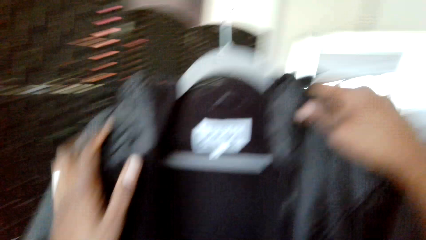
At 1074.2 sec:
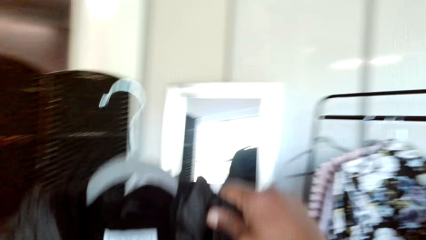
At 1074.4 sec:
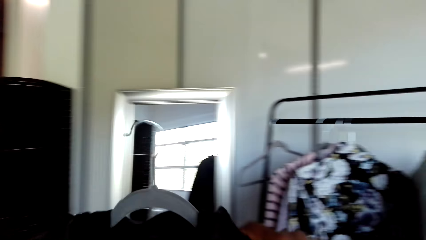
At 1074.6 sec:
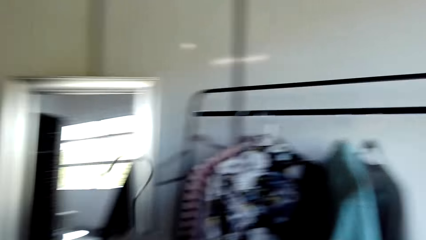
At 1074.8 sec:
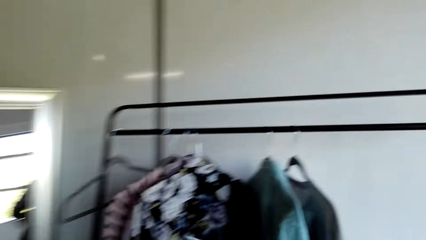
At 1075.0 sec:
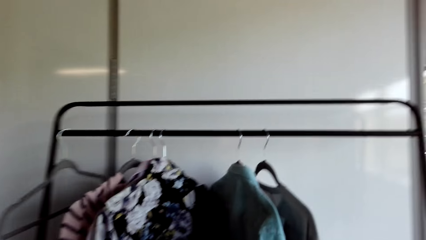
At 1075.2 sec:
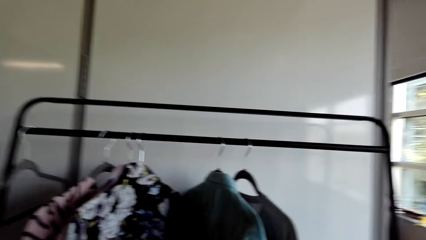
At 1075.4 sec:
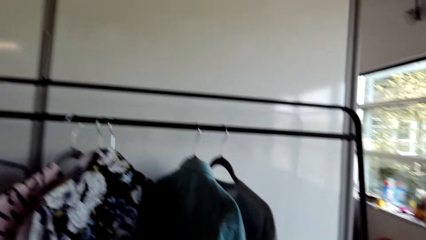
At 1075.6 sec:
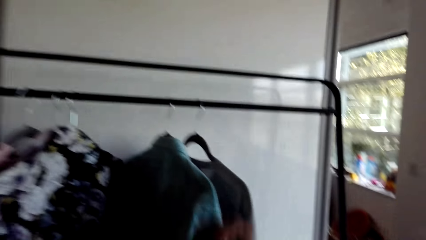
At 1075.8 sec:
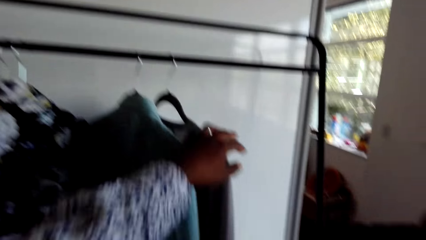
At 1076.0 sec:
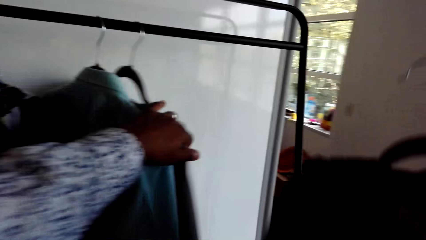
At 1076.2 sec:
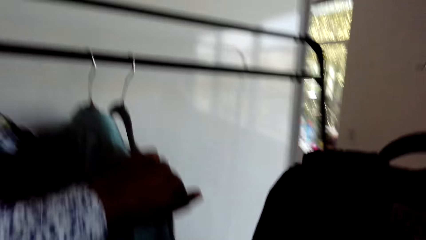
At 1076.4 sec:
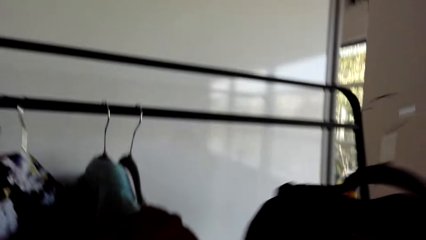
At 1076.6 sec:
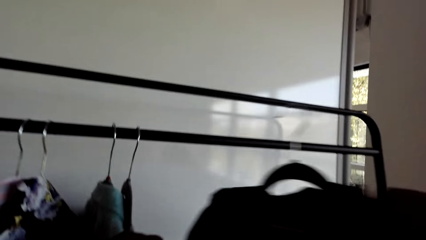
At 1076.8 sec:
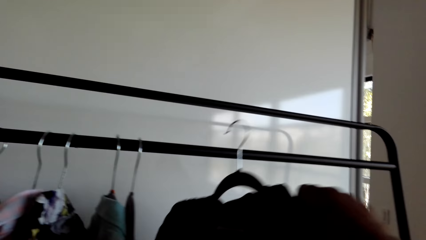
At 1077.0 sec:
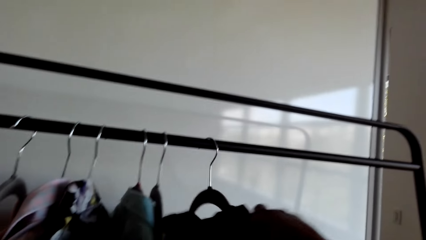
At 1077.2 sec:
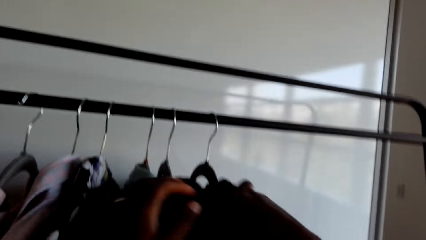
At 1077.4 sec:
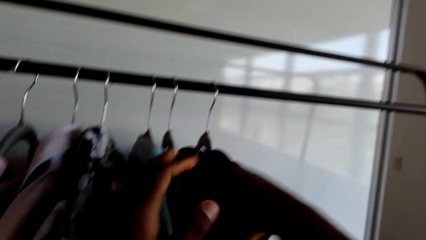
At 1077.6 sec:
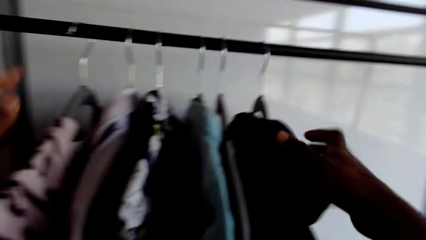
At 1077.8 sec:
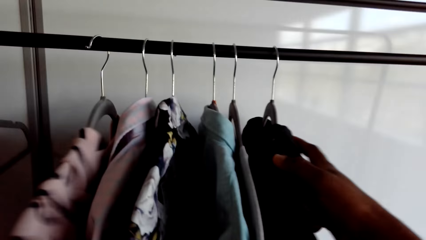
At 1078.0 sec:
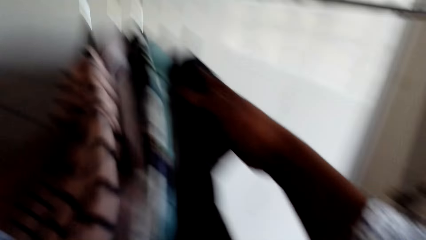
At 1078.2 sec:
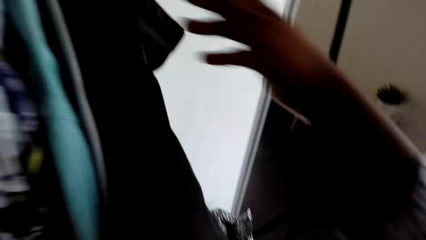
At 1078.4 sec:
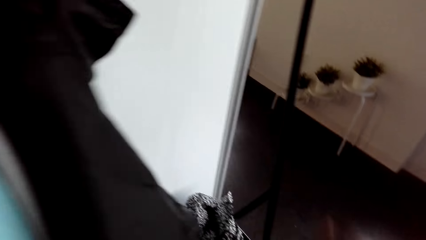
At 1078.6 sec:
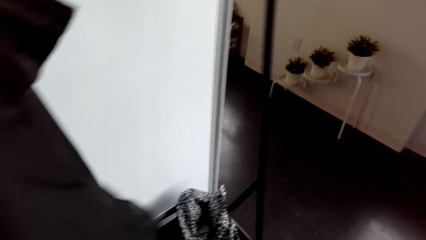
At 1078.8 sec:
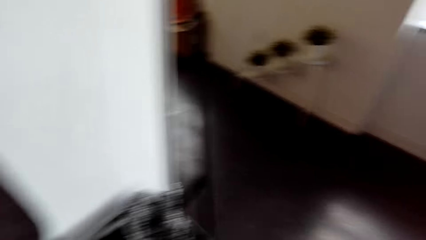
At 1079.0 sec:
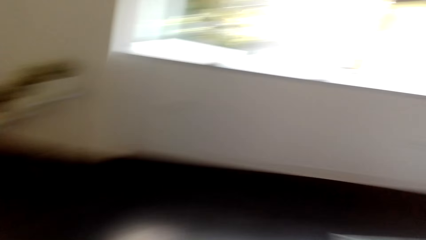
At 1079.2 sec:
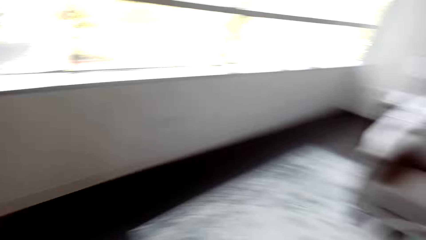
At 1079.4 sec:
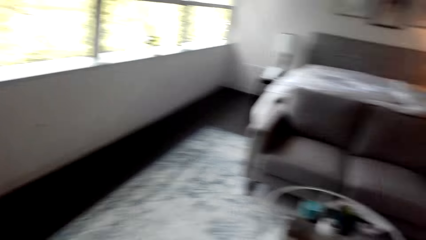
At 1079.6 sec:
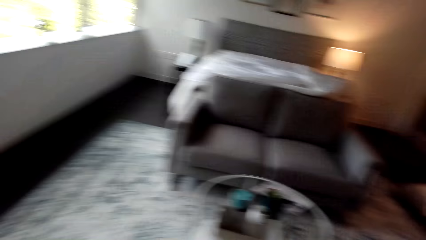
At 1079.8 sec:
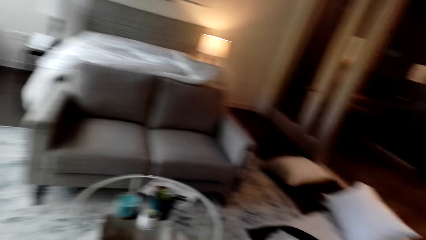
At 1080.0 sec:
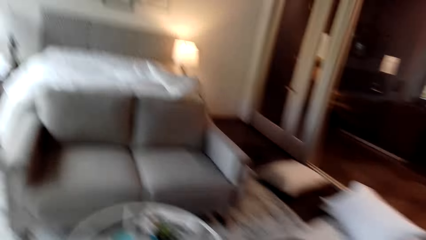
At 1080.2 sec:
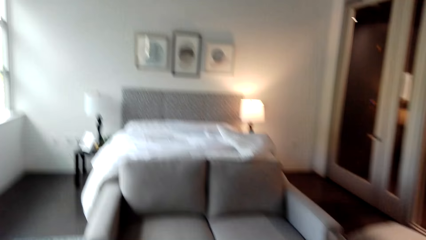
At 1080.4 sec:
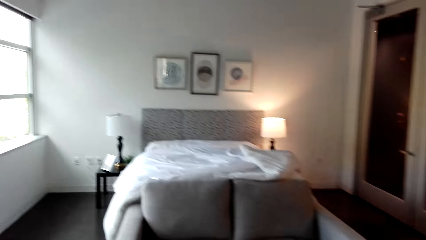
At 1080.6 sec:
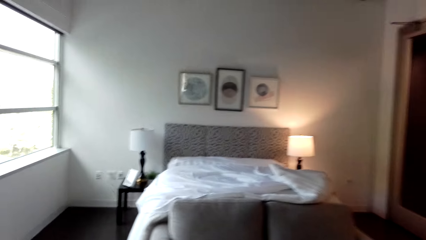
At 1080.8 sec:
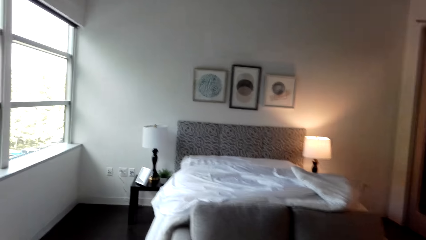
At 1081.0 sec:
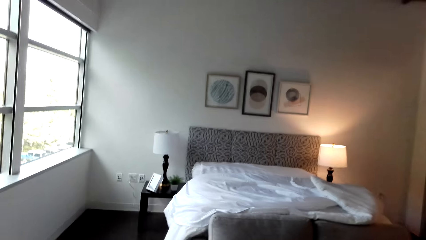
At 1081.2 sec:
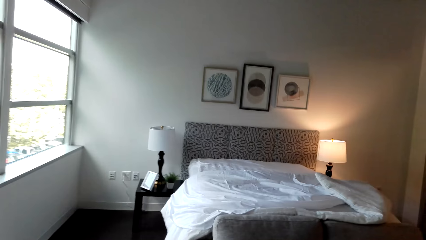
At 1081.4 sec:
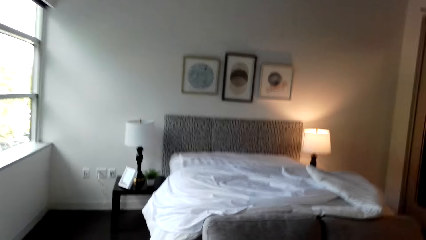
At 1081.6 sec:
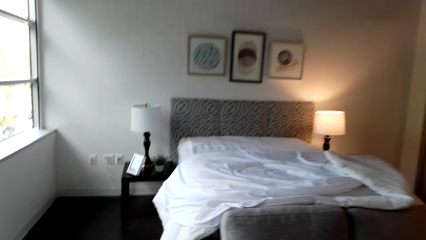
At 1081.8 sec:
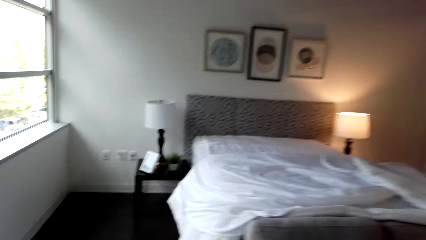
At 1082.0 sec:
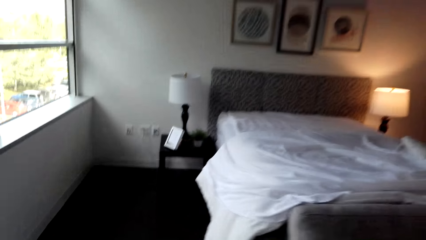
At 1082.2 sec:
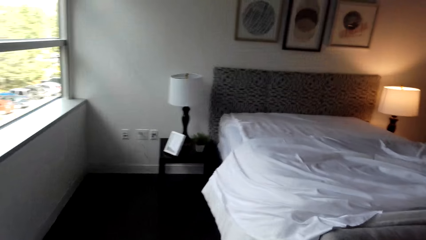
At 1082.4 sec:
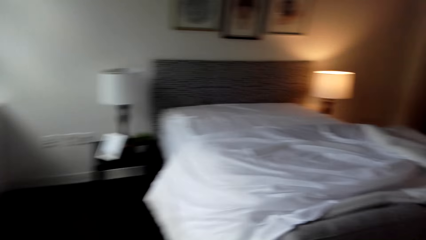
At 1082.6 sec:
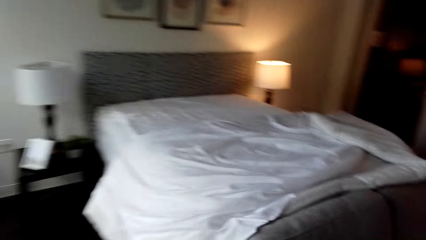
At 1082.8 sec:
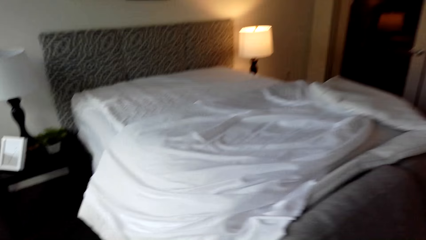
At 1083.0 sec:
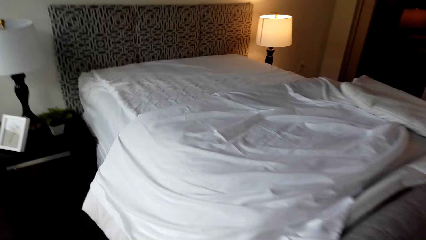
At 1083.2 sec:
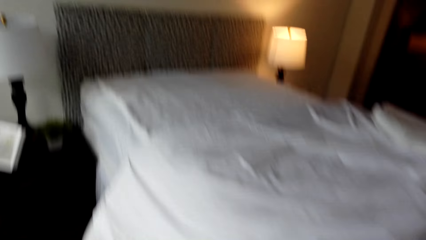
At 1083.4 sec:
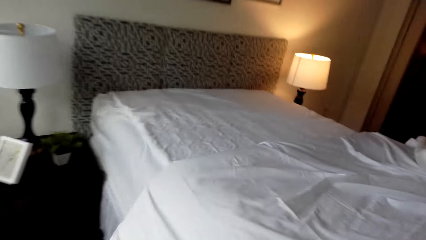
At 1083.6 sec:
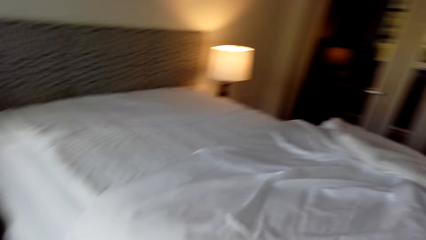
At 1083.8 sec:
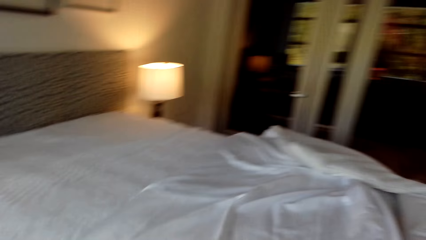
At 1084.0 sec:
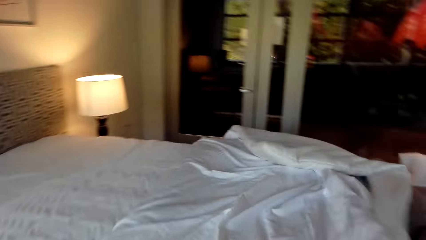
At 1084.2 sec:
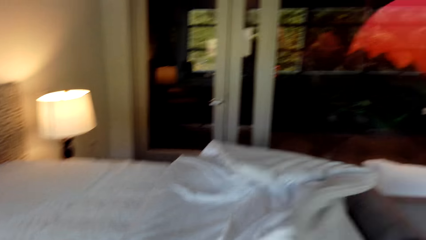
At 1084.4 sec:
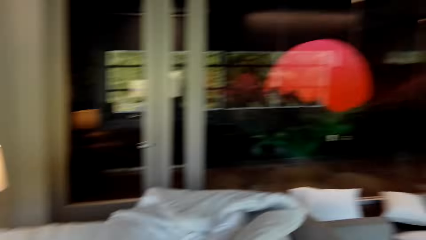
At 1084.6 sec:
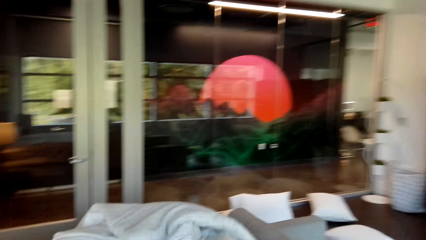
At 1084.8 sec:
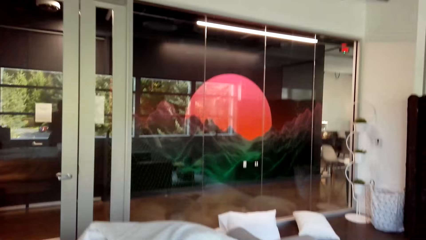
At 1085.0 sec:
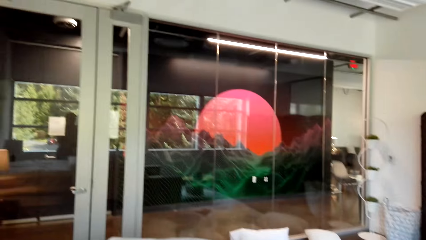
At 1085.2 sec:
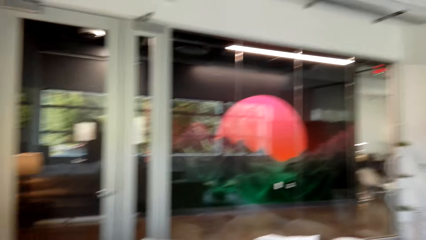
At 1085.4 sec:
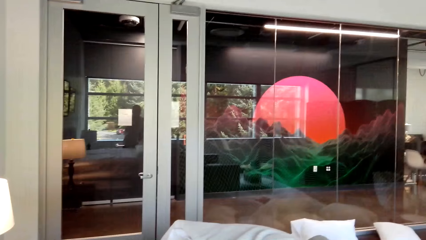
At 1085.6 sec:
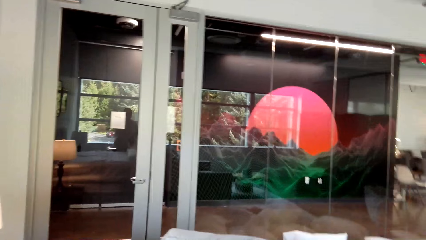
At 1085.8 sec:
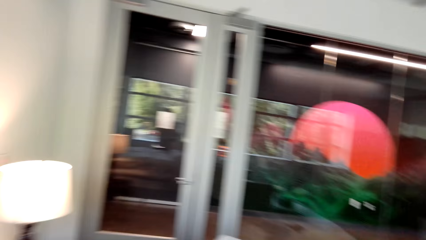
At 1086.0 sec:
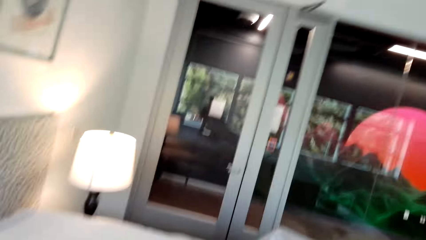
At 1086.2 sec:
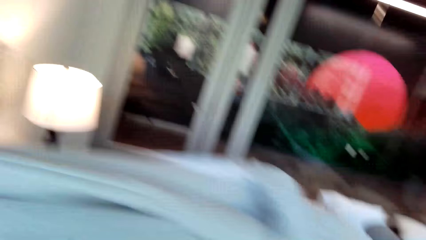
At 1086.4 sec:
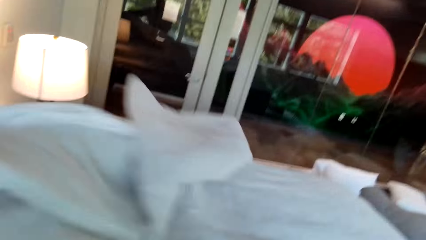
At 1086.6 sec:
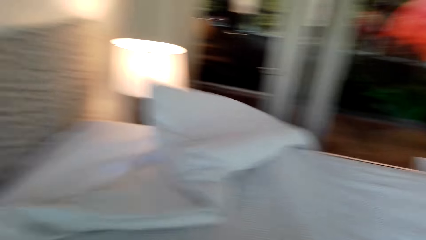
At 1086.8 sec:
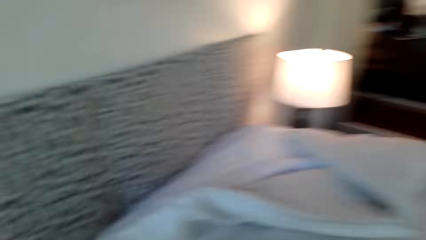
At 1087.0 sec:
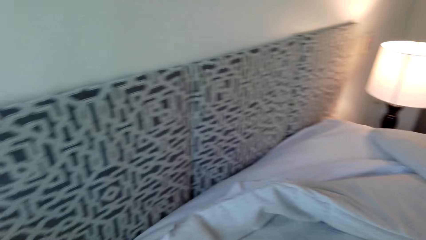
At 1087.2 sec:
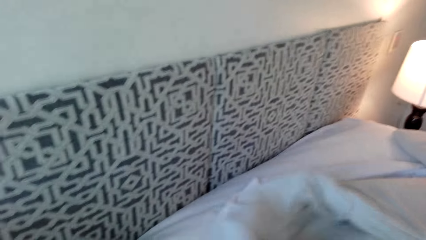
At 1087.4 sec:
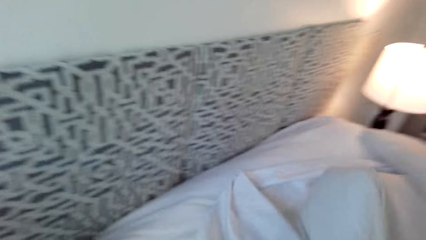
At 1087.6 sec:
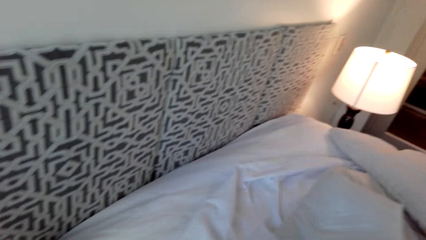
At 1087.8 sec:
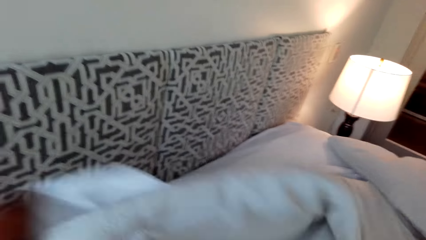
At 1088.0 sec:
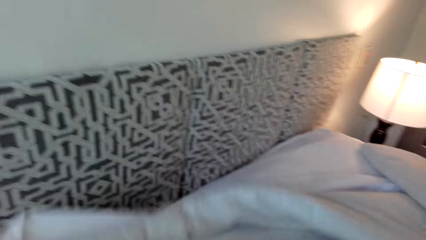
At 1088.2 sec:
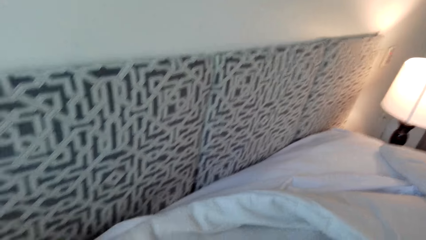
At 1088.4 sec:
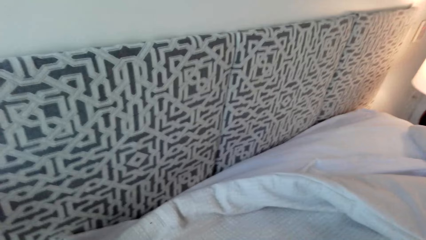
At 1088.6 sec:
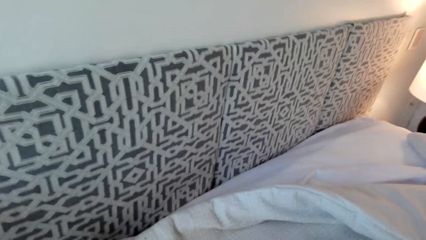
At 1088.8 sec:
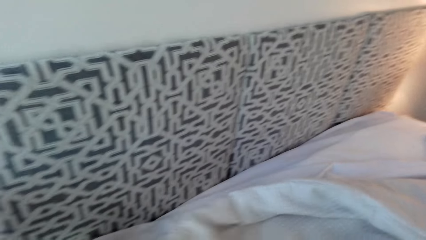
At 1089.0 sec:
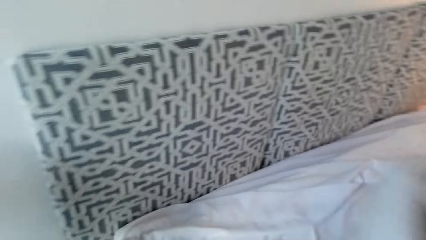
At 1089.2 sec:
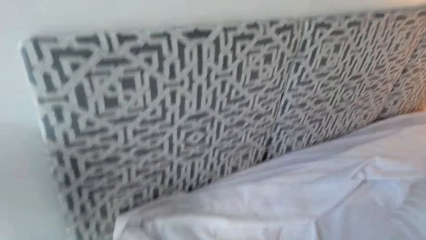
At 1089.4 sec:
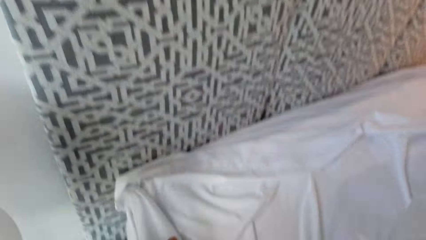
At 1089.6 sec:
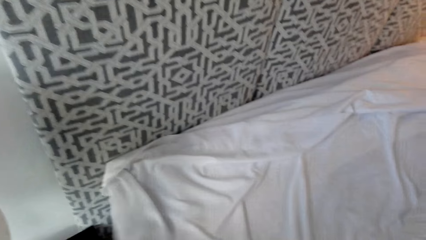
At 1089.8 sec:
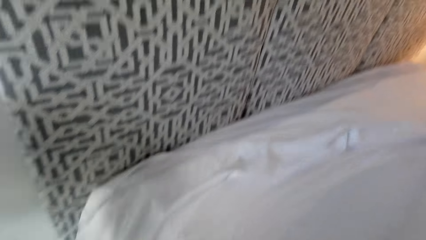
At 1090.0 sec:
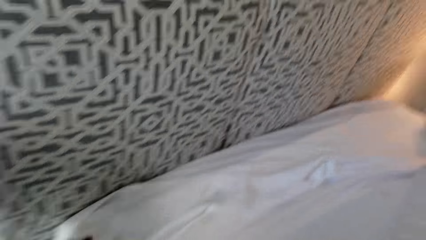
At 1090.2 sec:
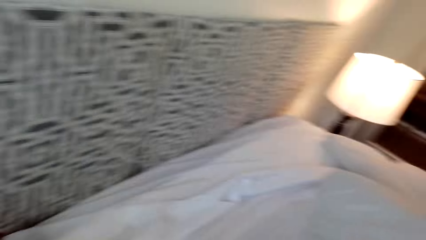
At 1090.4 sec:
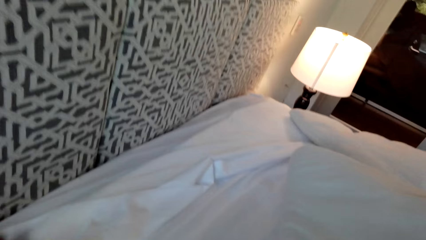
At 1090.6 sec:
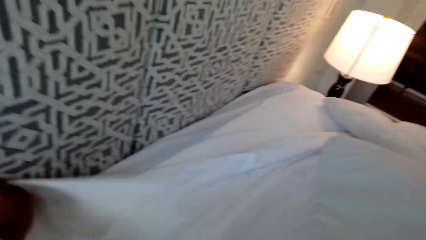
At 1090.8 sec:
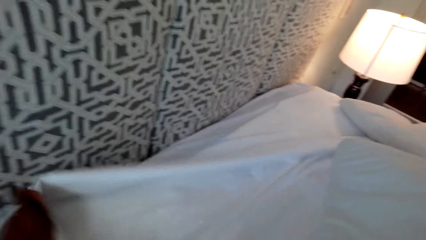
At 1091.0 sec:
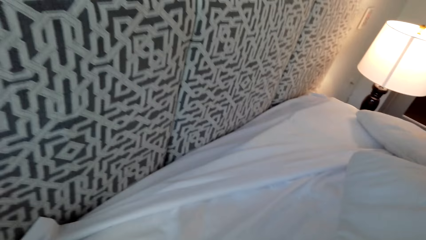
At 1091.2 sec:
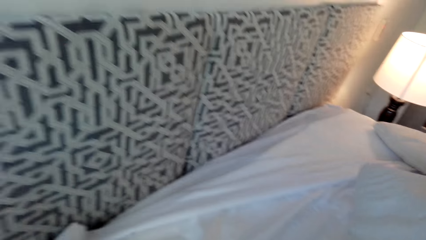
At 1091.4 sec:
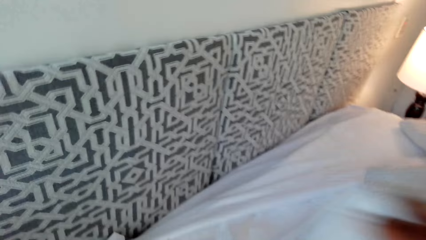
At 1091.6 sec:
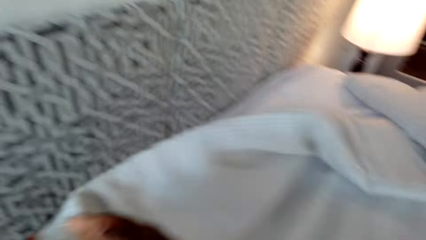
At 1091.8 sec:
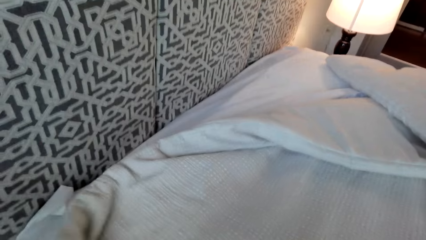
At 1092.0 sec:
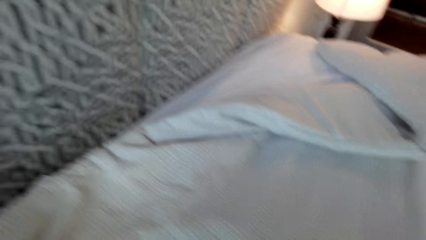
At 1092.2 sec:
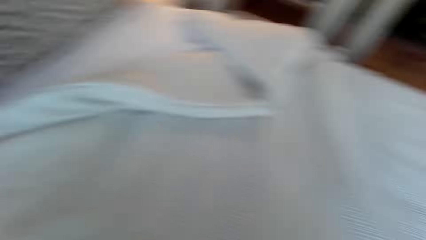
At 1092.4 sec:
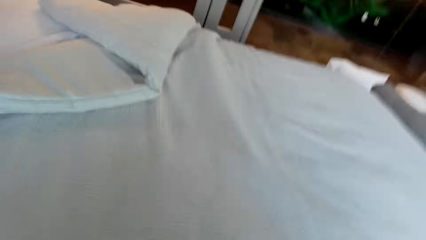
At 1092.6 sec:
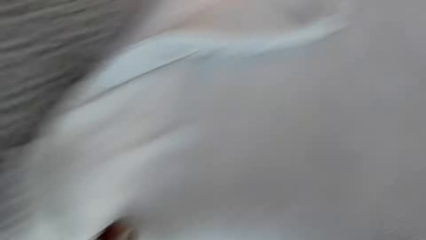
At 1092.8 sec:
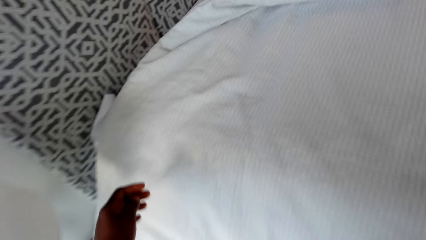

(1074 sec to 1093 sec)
The camera wearer walks across the house. They hang a jacket or cloth on the hanger stand. They push the cloth together. They walk across the house. They turn around. They walk towards the bed. They make the bed. They spread the bed.
